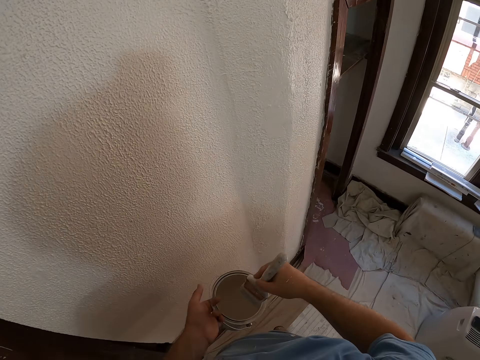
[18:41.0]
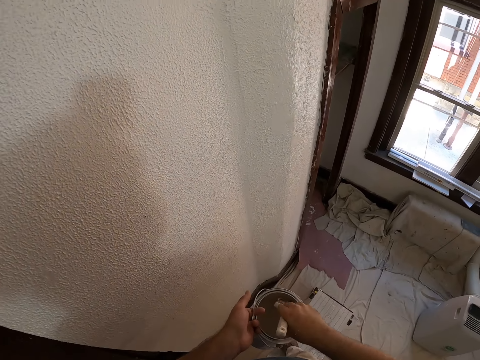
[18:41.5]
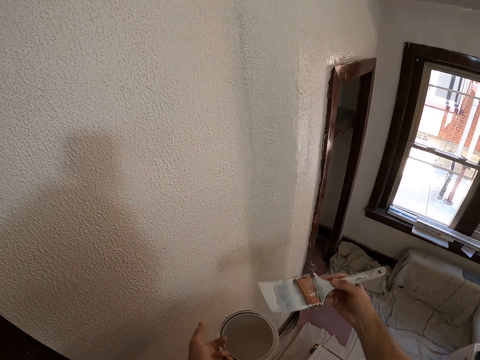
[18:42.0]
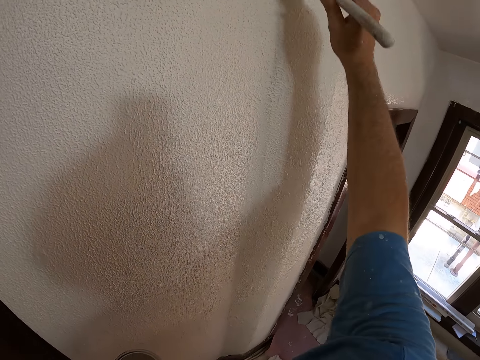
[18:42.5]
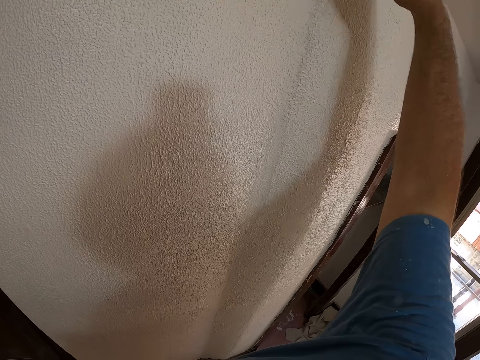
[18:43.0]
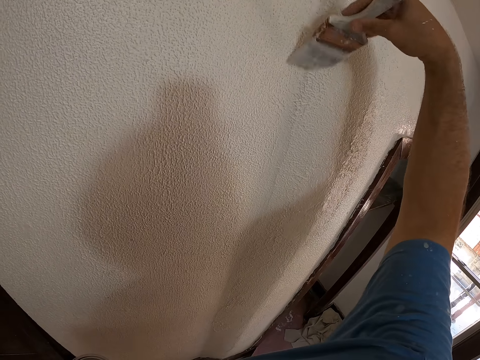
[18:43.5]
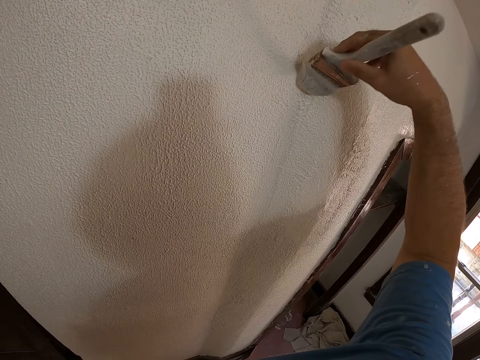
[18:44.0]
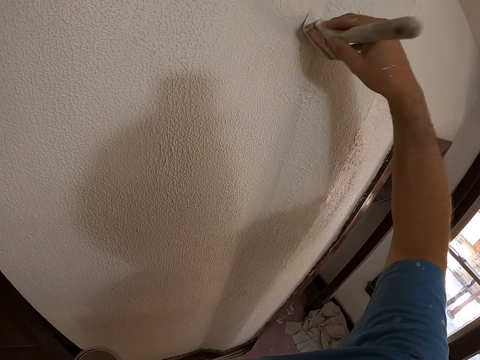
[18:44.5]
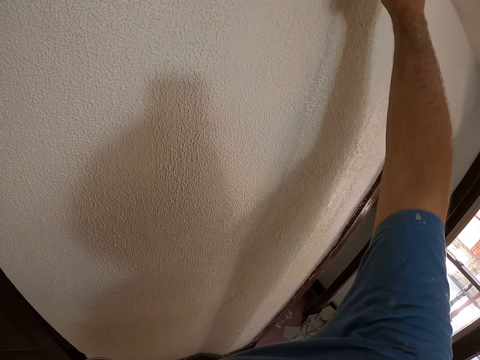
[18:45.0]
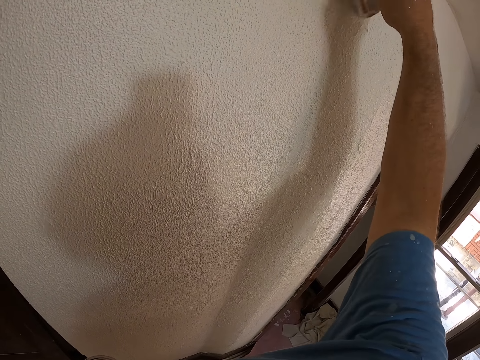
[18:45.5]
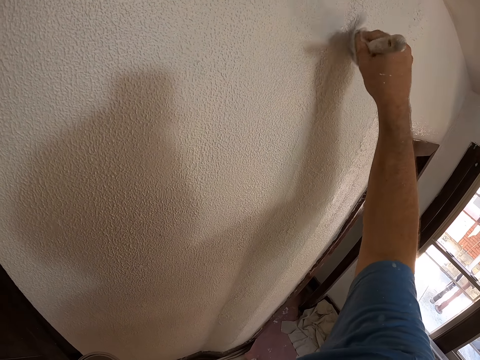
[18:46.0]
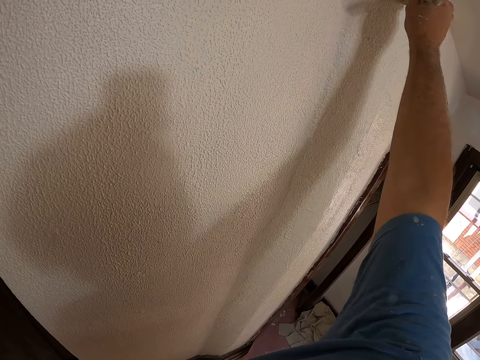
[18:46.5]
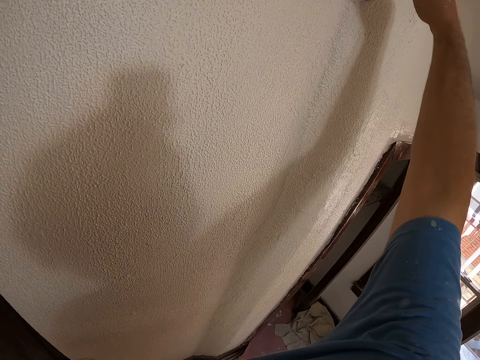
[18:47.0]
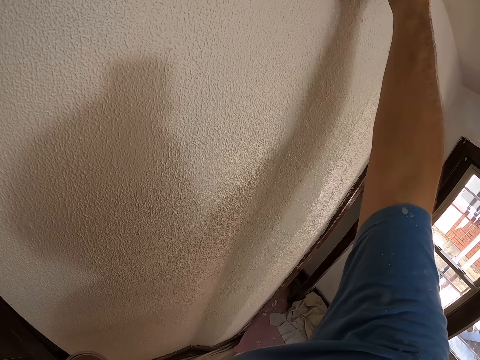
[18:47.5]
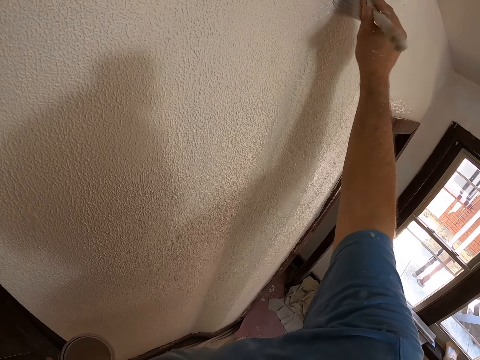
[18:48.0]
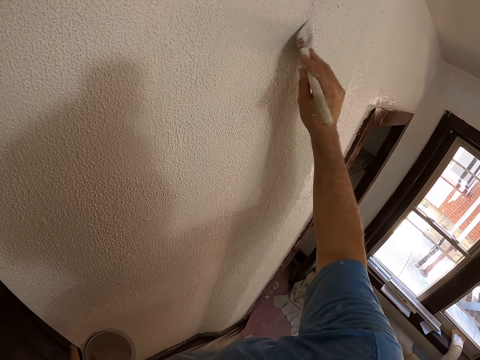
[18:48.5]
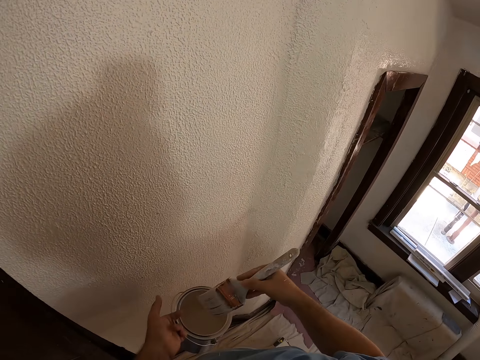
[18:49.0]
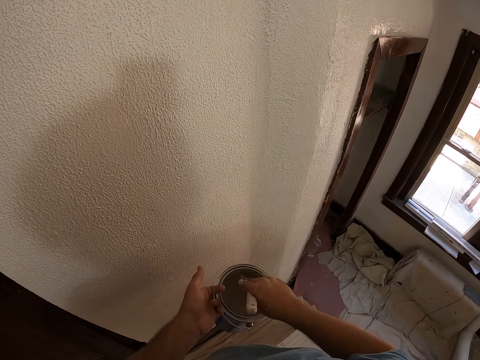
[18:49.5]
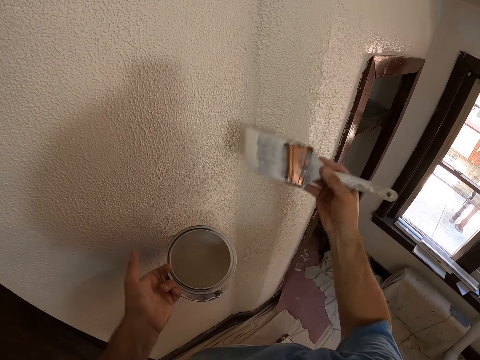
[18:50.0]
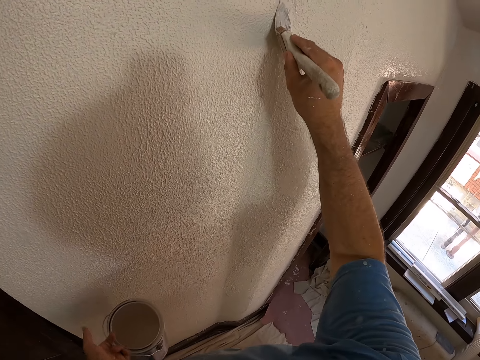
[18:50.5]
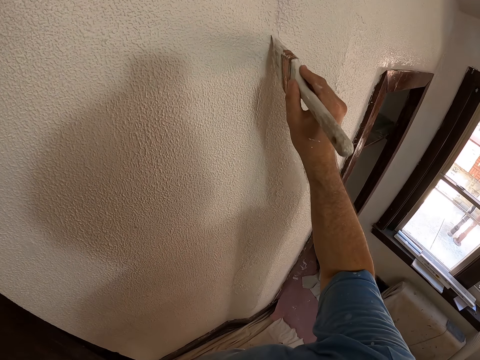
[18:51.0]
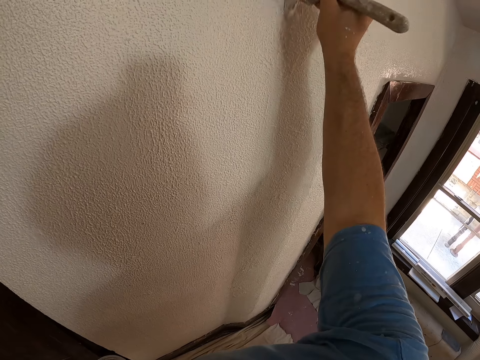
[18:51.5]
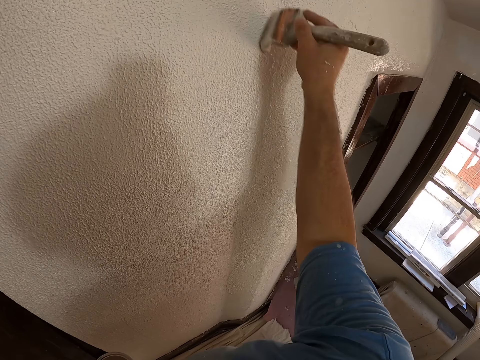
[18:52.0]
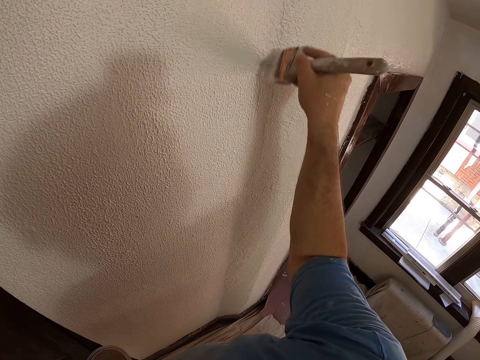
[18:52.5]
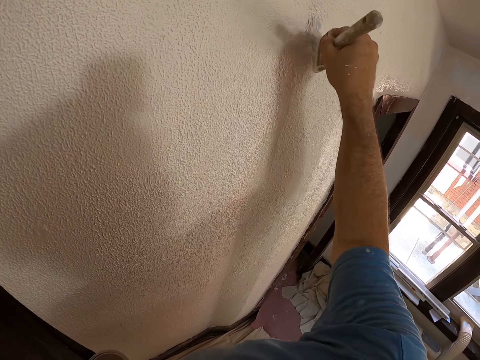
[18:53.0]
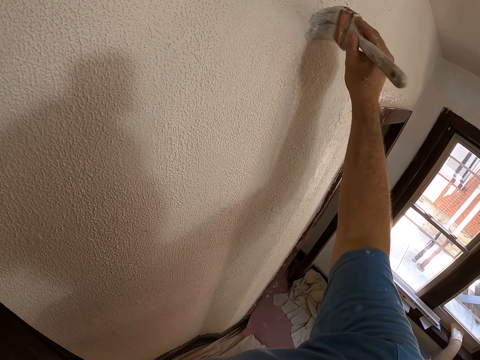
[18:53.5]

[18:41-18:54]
The camera wearer dips the paint brush in the paint bucket. They paint the wall of the room with the paint brush. They dip the paint brush in the paint bucket. They paint the wall of the room with the paint brush.

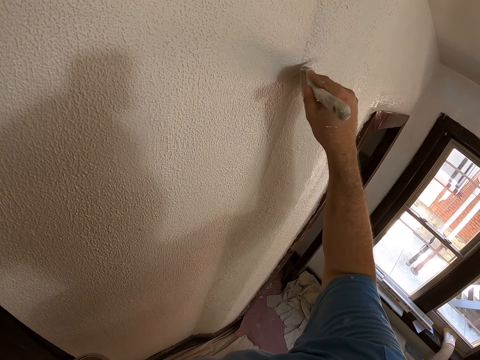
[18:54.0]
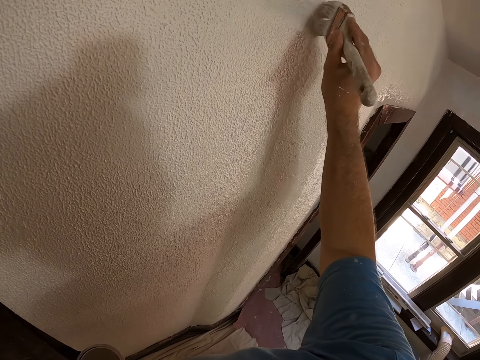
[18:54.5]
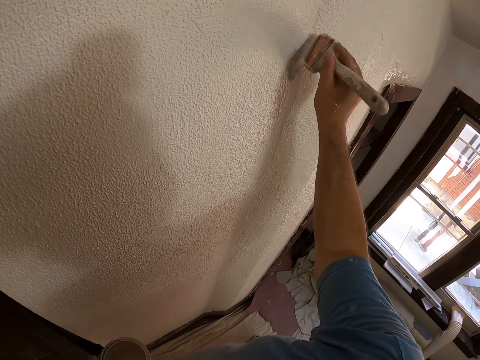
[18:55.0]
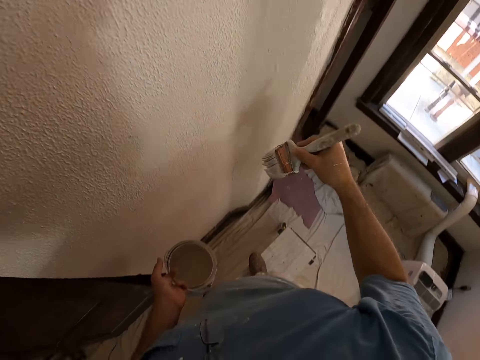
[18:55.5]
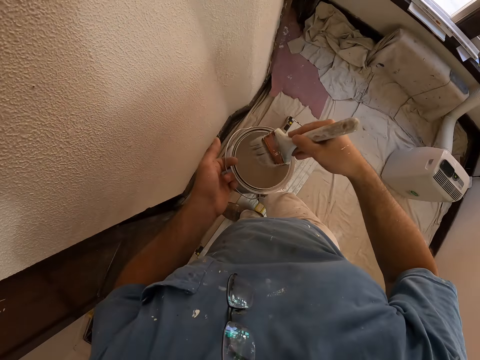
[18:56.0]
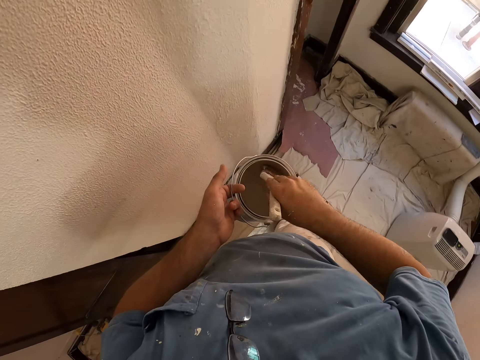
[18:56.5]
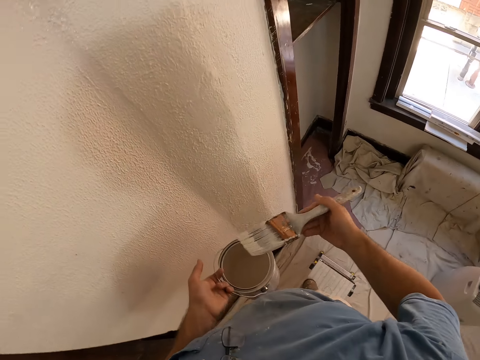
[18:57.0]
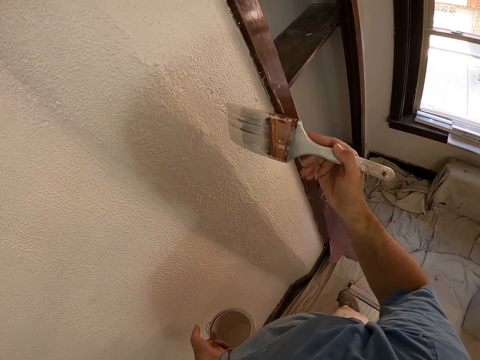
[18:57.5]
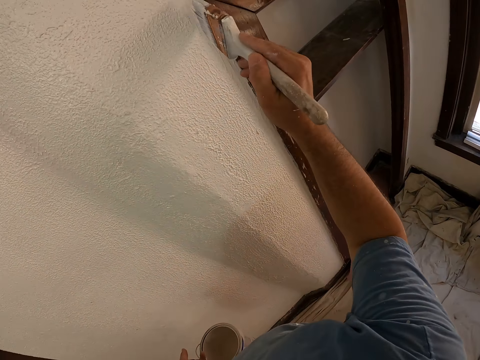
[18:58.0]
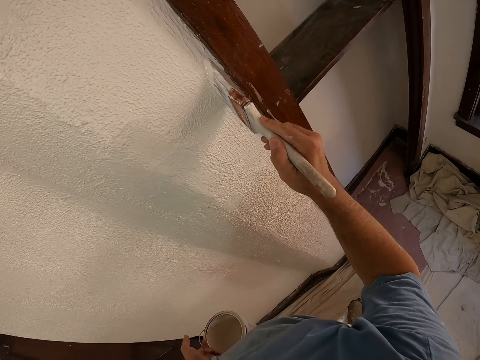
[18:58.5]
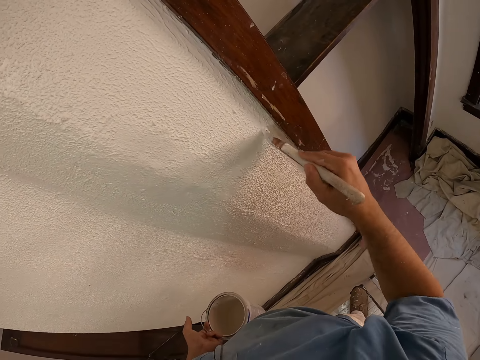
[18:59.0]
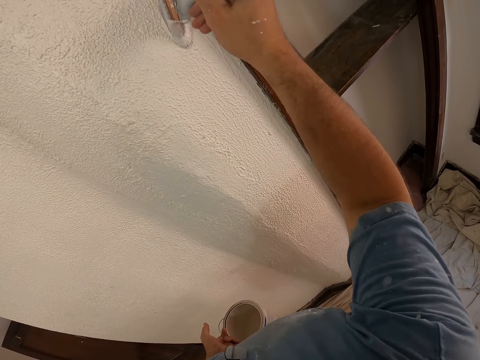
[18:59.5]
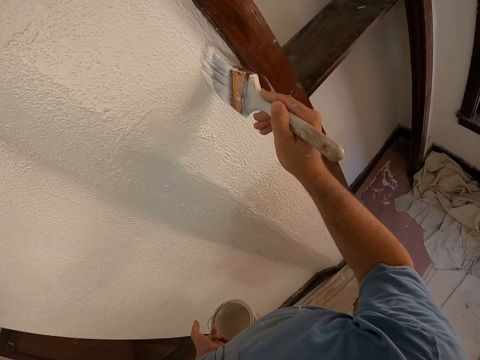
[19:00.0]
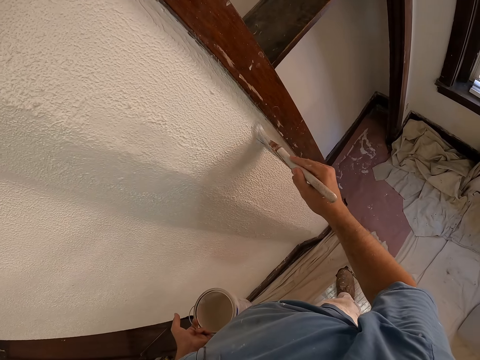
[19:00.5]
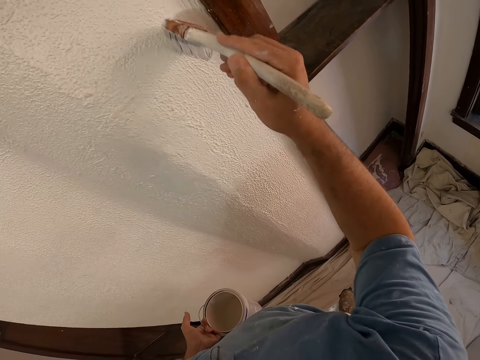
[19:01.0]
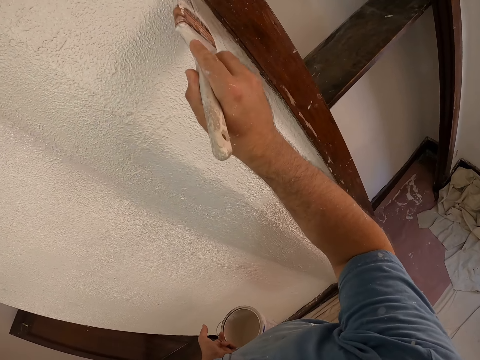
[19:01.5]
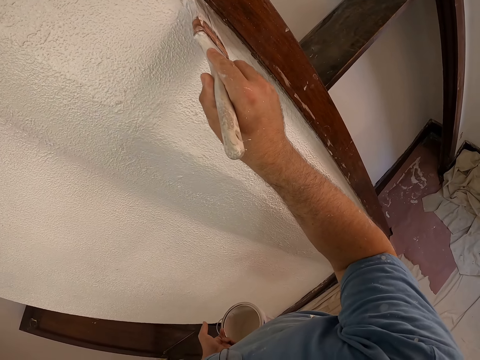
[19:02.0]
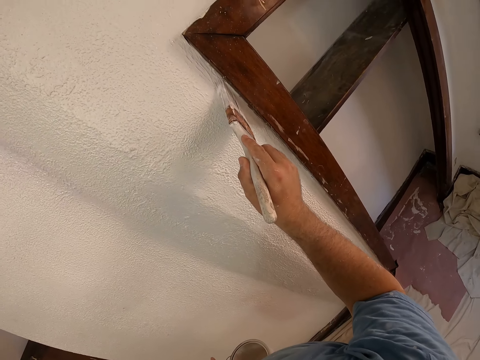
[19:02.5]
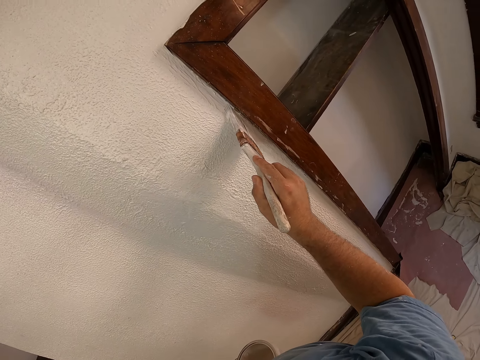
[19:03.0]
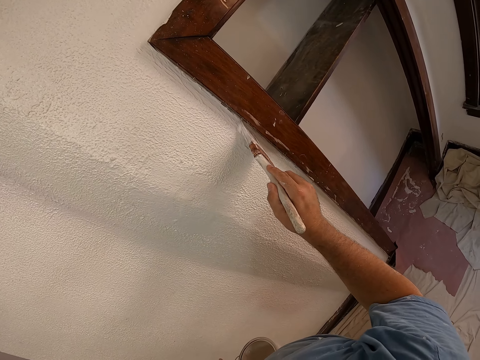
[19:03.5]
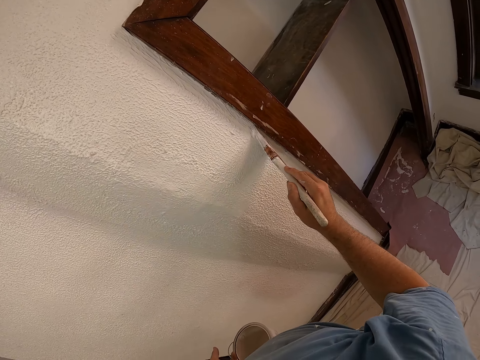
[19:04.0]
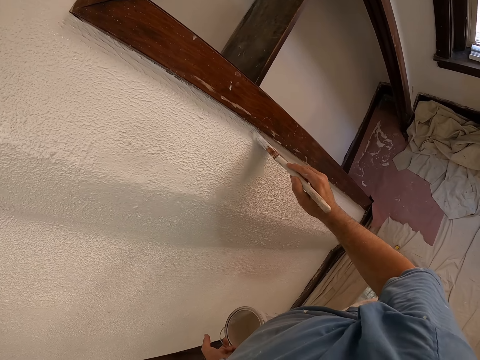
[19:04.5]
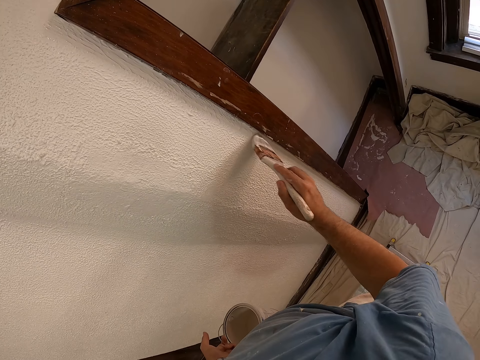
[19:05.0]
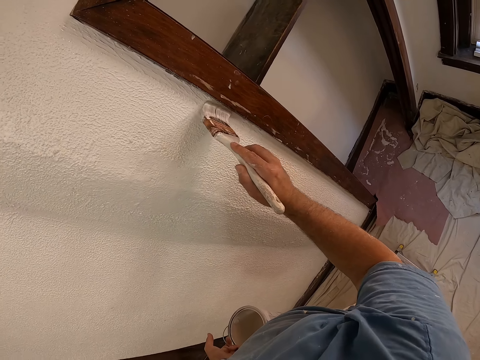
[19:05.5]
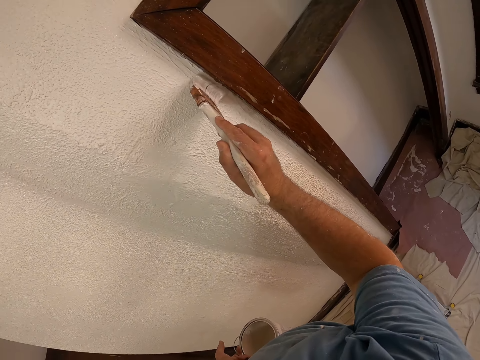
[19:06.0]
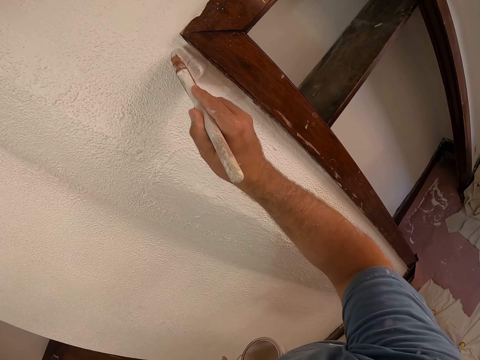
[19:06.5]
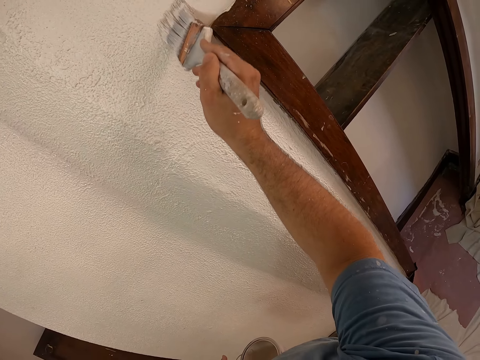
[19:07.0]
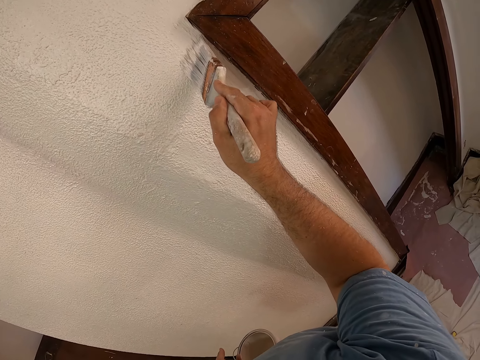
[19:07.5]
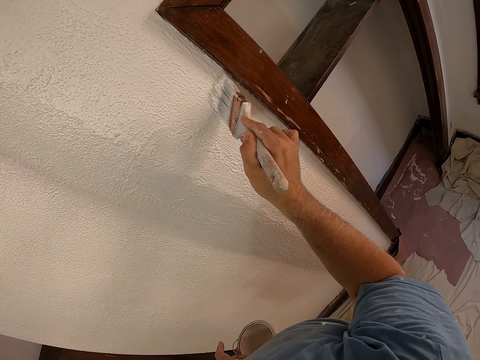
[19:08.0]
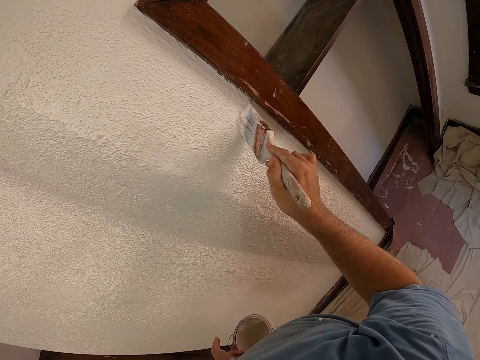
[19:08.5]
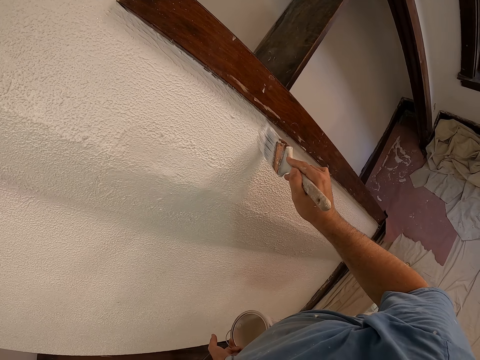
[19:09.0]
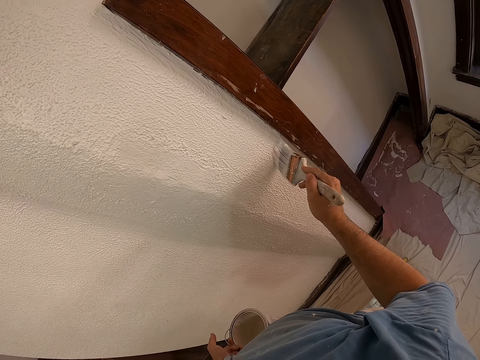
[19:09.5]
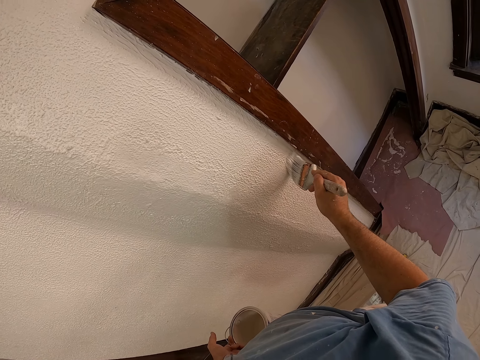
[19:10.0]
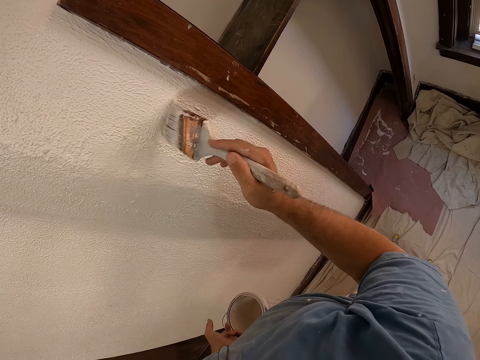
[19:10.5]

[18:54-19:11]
The camera wearer dips the paint brush in the paint bucket. They paint the wall of the room with the paint brush.
